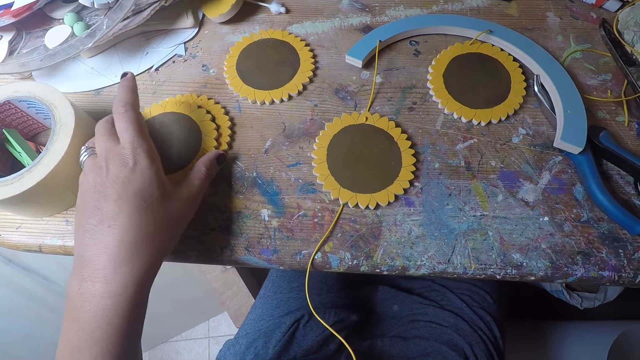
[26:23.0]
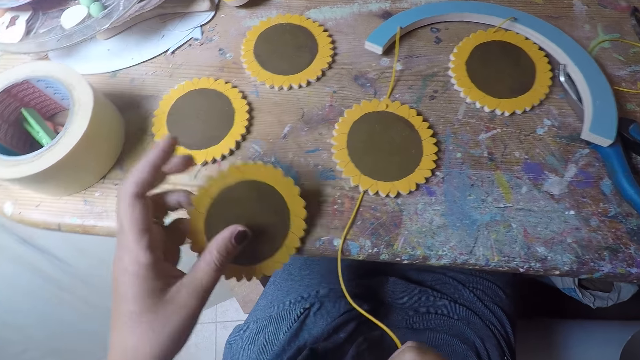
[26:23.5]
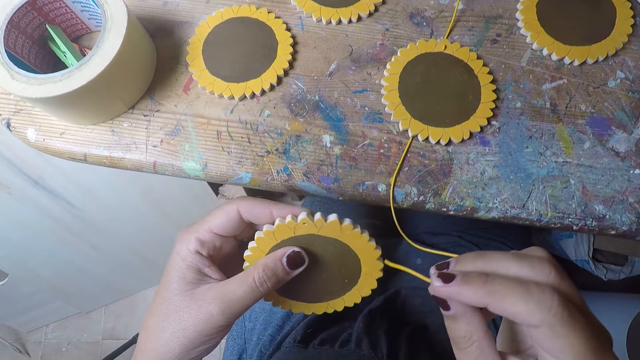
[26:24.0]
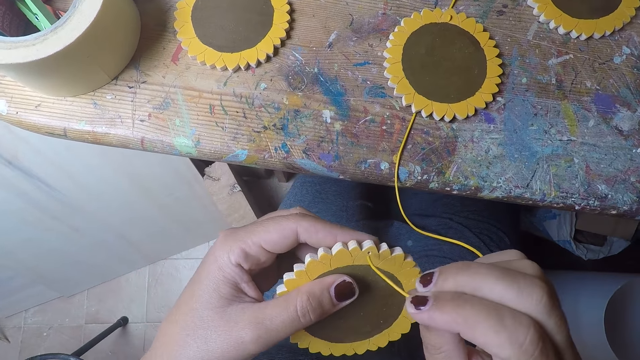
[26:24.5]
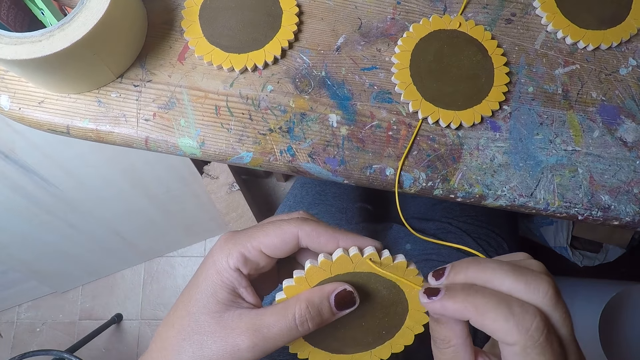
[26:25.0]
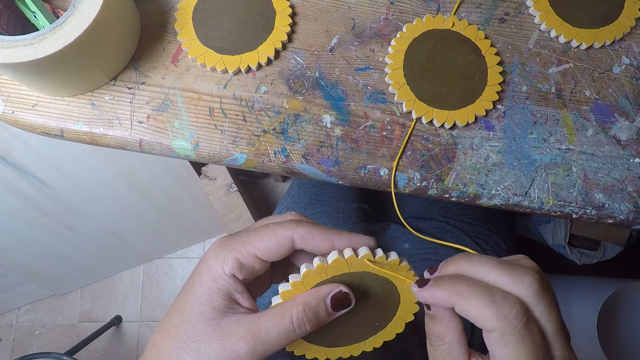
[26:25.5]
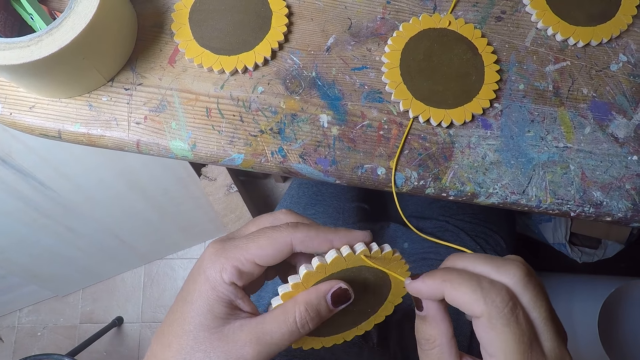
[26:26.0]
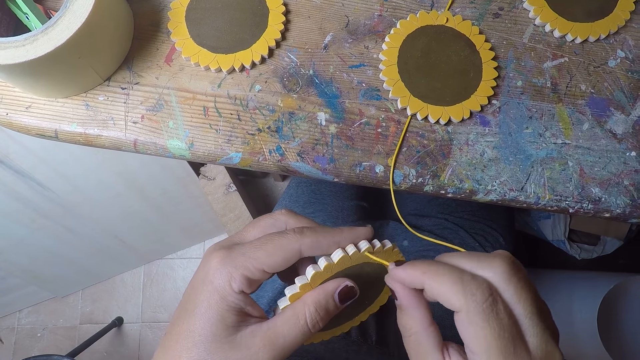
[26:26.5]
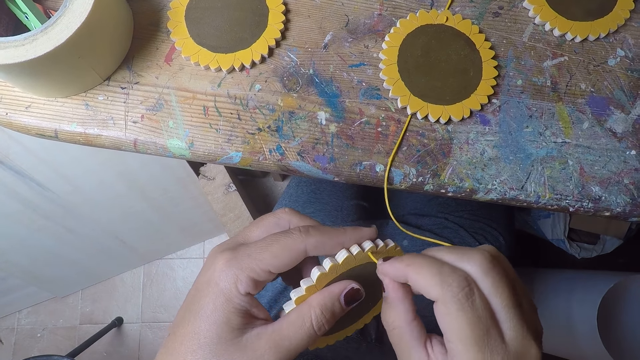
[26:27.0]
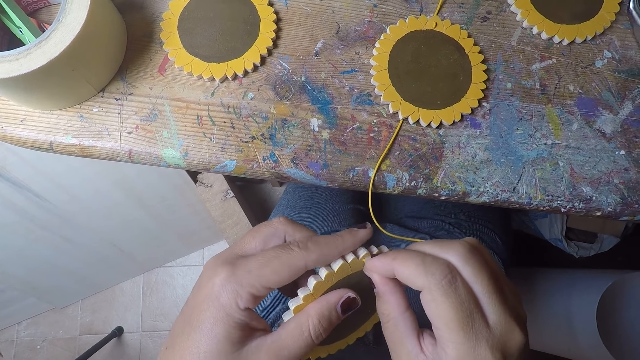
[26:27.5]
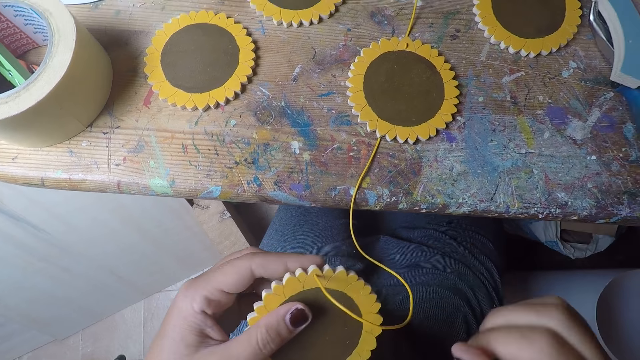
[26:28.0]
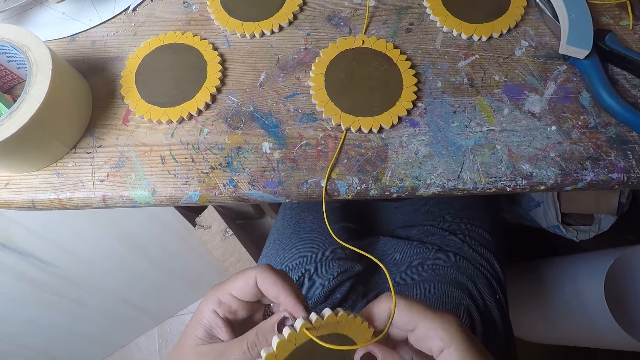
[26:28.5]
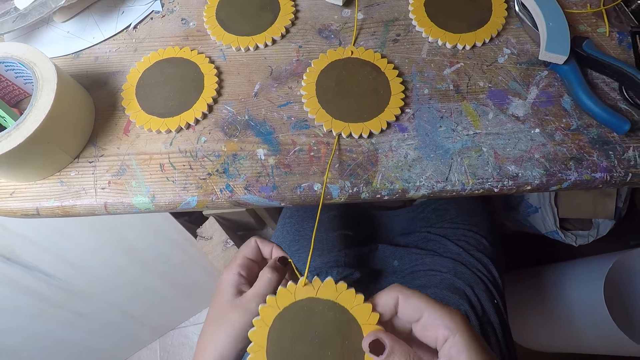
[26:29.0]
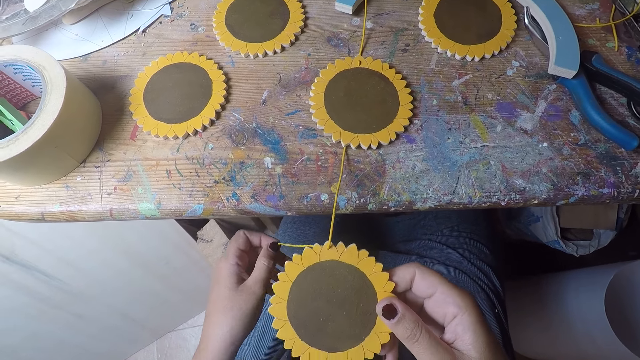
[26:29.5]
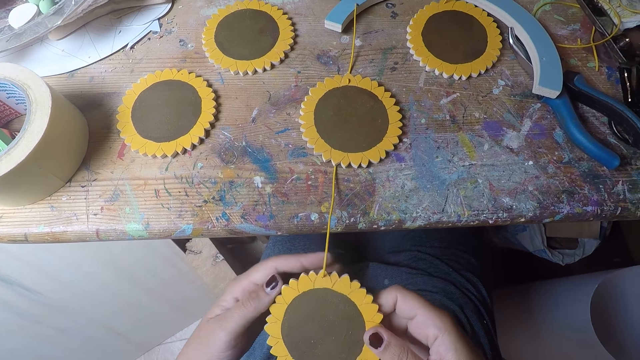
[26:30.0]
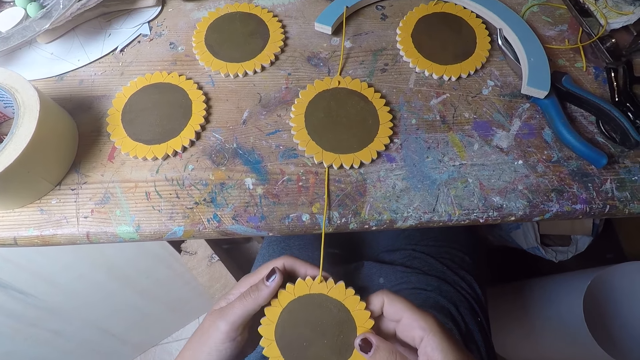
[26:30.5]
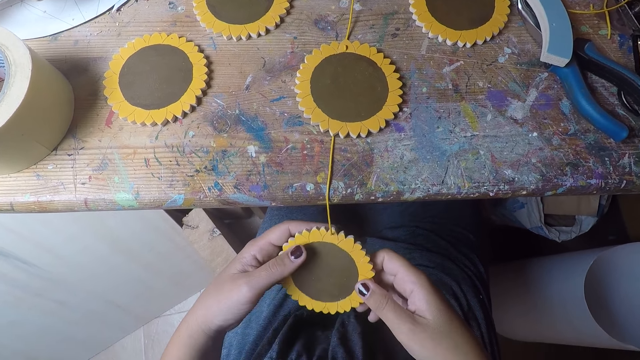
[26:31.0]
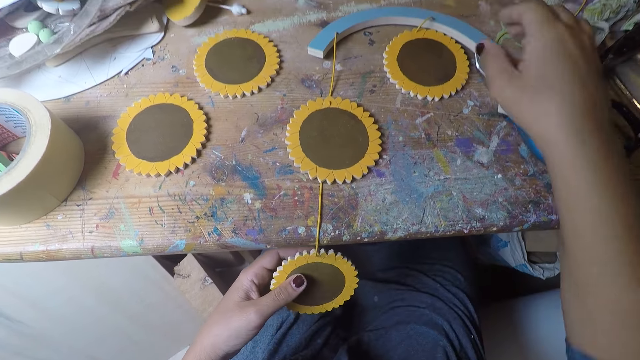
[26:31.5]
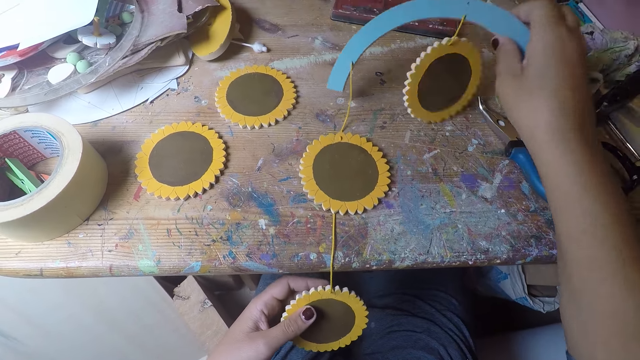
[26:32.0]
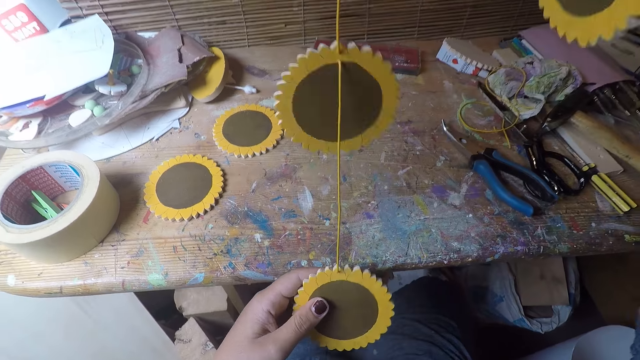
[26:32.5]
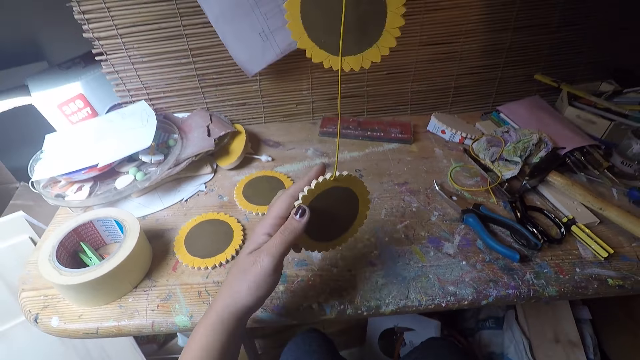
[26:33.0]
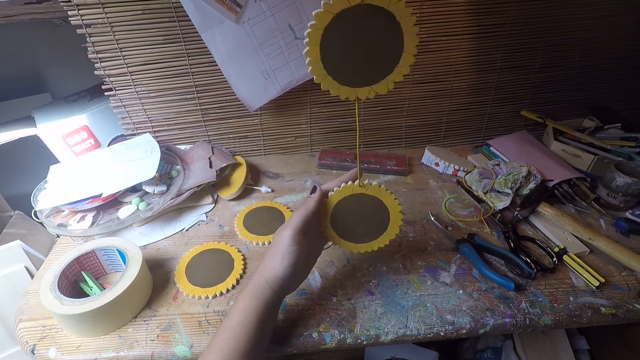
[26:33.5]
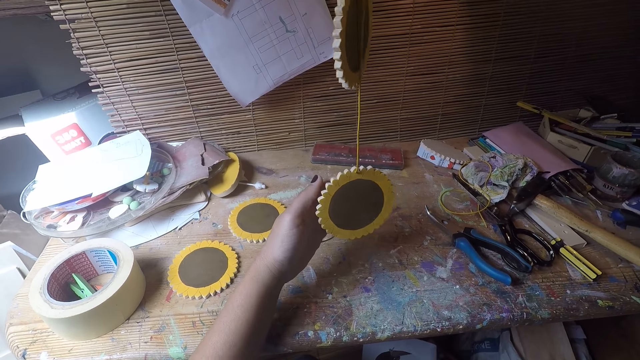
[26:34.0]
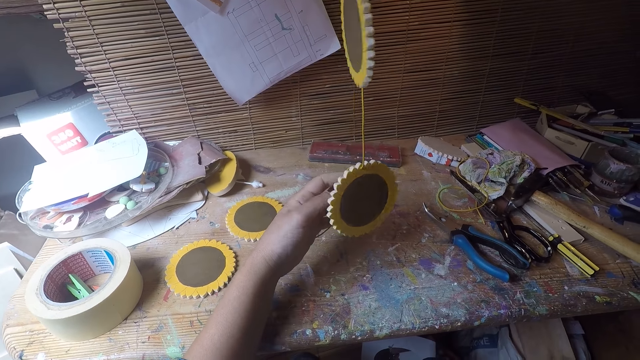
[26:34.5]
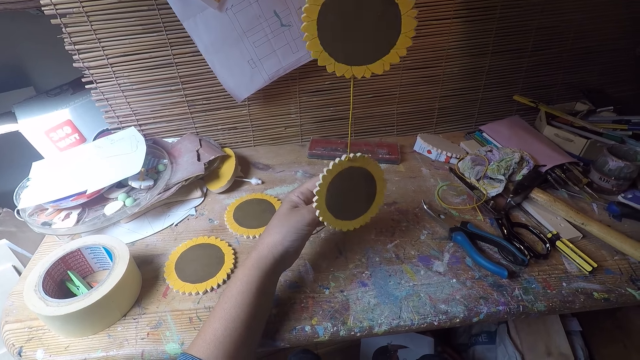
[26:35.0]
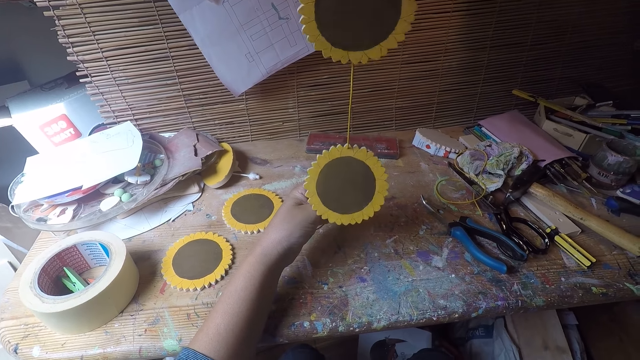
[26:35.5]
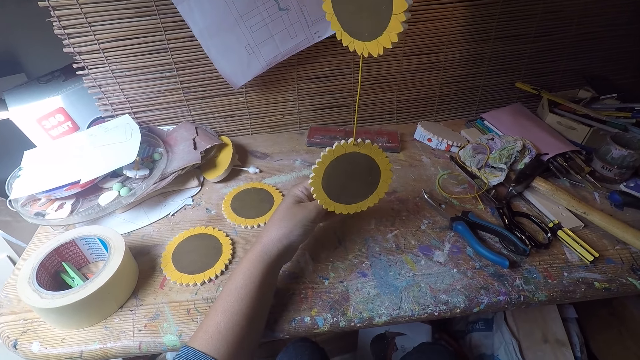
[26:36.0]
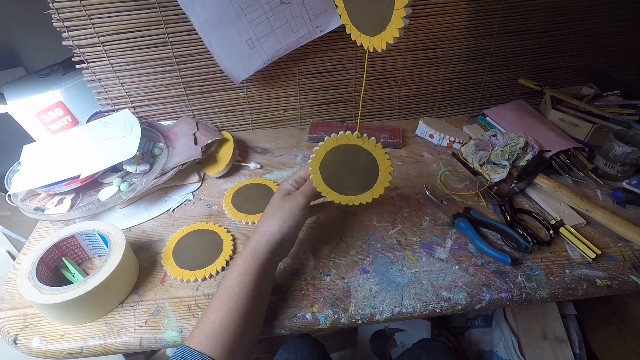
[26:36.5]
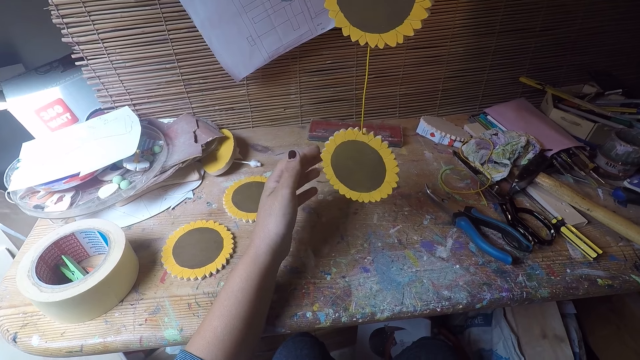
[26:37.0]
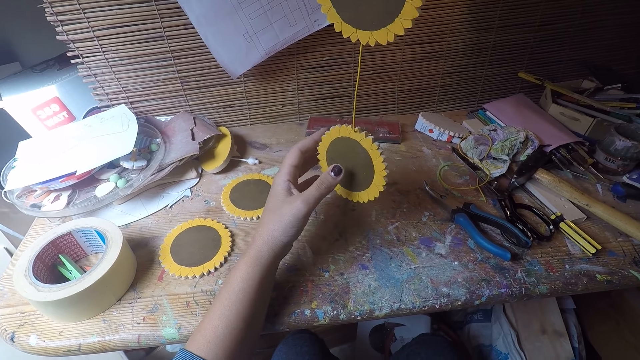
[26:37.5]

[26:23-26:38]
The camera wearer picks up another table coaster with her left hand. She inserts the thread in the table coaster with her right hand. She pulls the thread with her left hand. She picks up the table coaster arc with her right hand. She stares at the woodcraft.

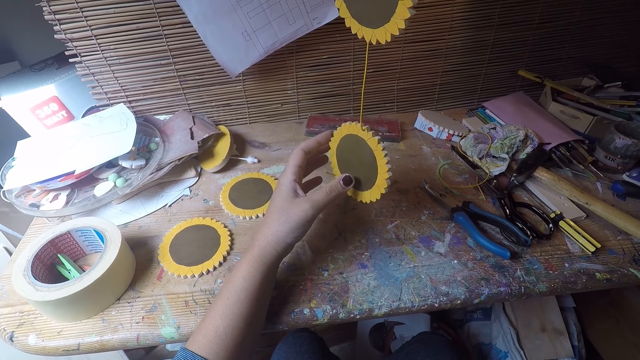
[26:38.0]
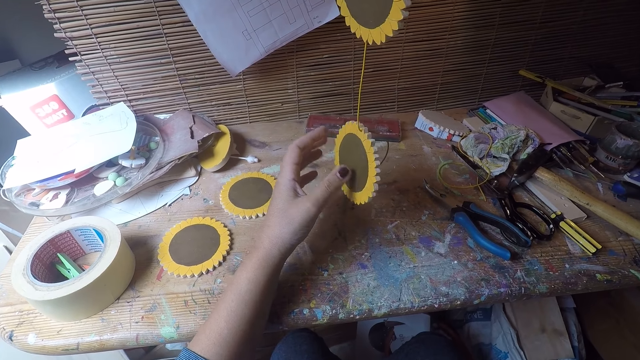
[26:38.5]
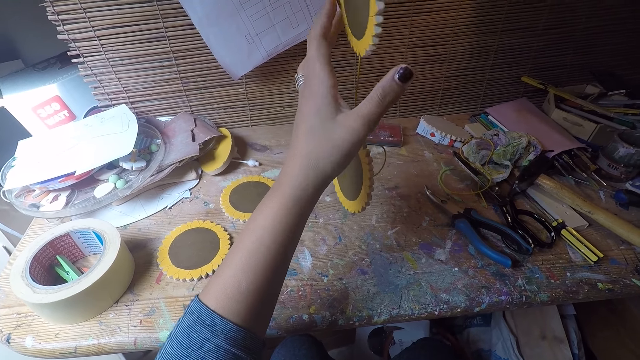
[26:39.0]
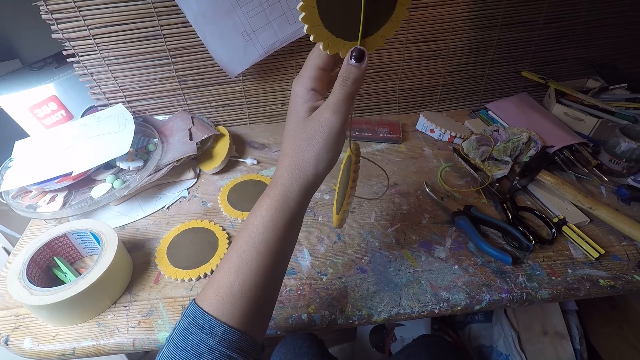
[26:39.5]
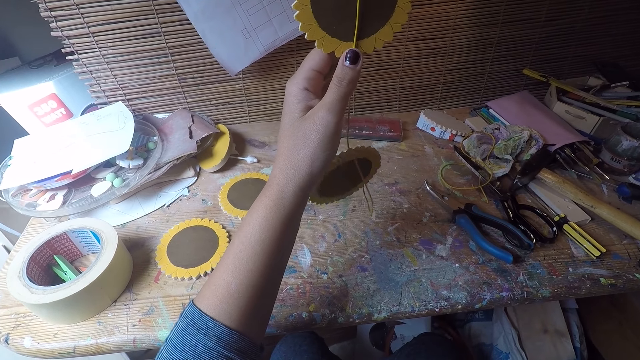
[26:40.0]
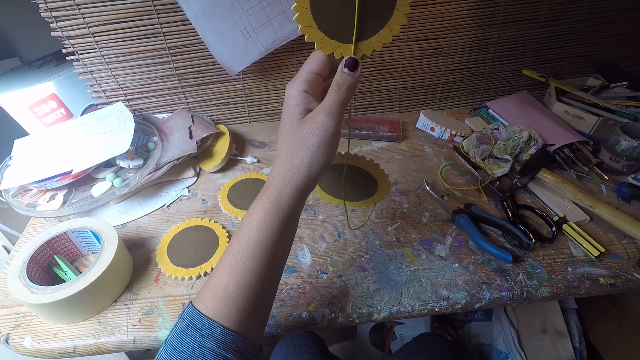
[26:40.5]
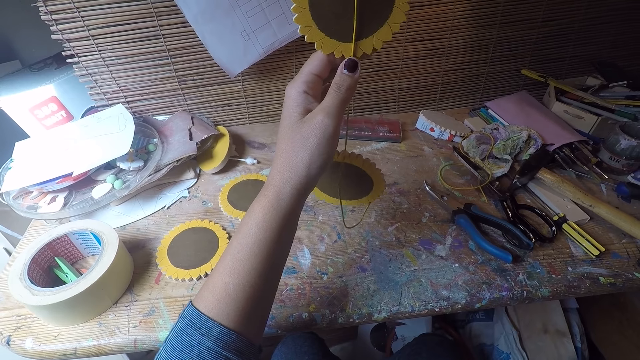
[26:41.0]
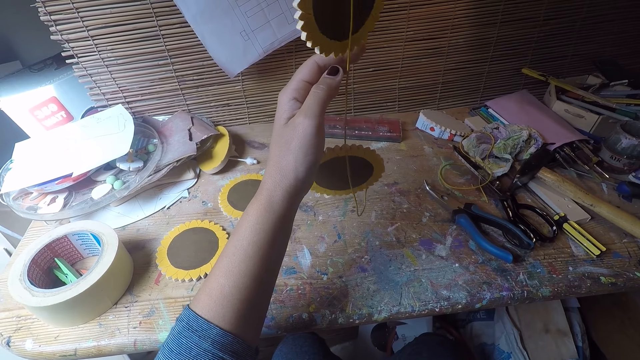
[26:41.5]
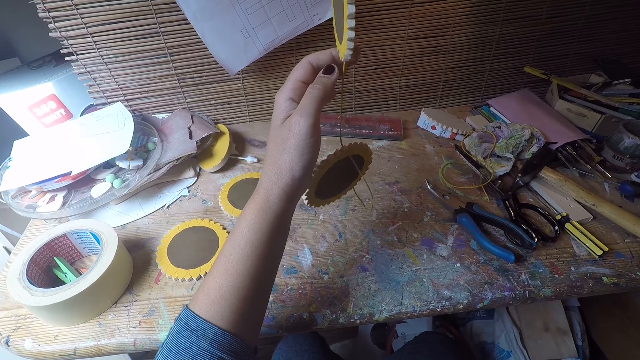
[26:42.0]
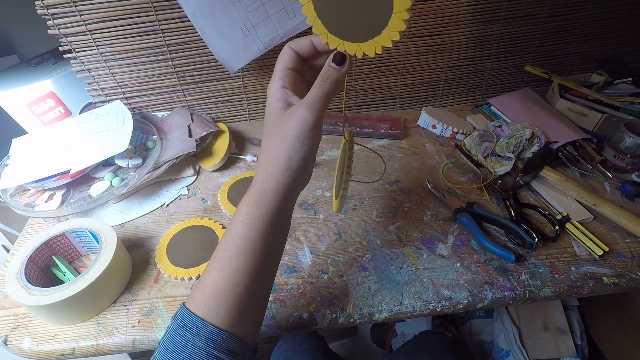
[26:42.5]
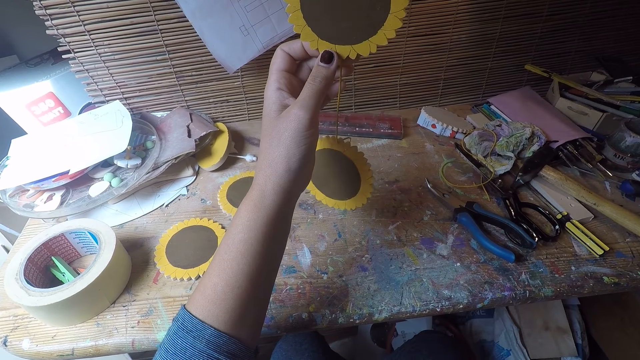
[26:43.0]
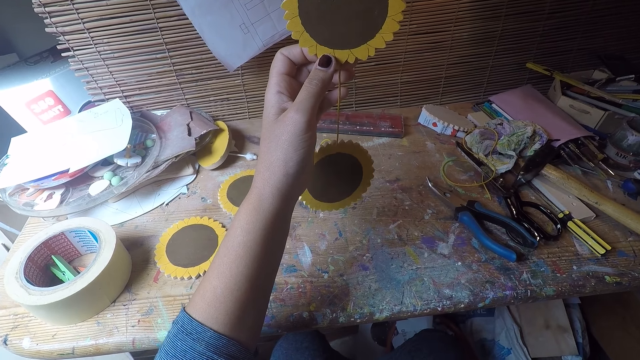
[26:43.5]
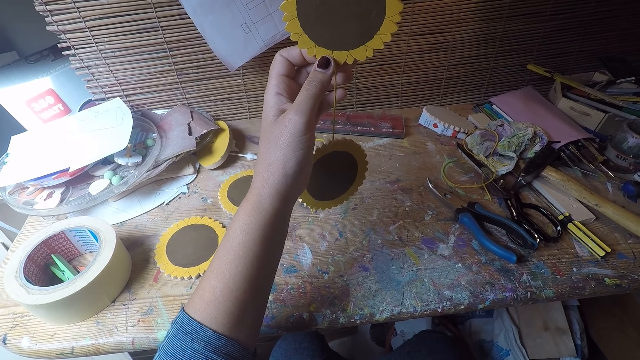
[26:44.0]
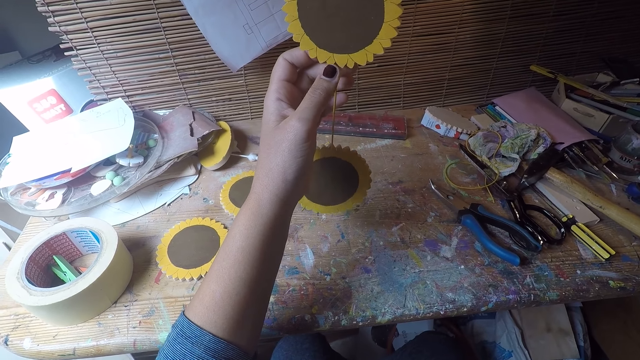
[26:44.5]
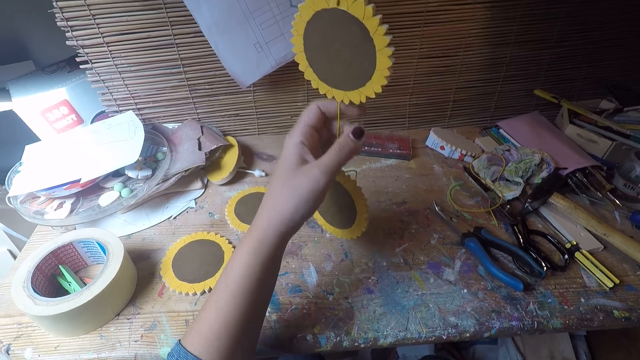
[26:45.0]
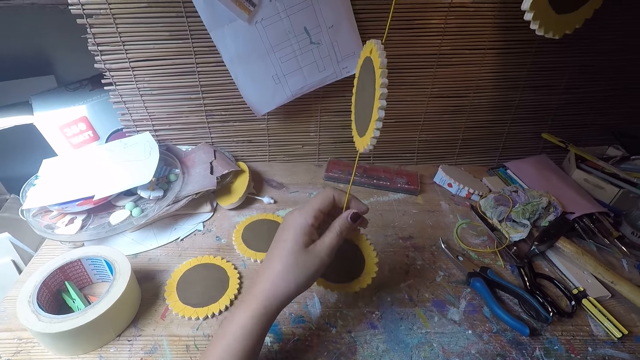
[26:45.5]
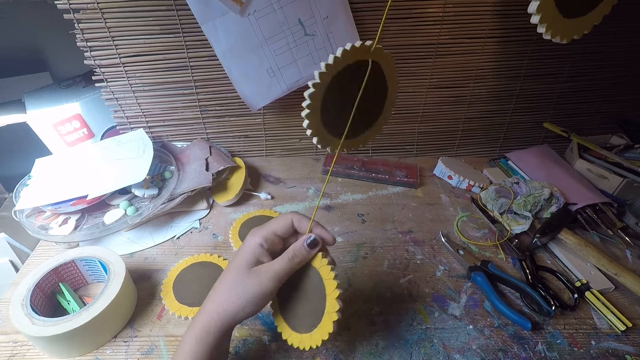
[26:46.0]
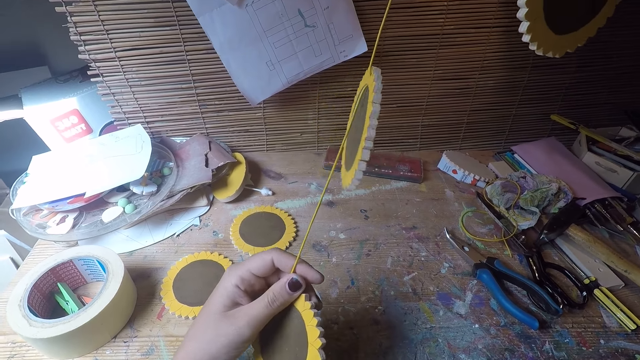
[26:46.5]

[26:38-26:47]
The camera wearer touches the table coaster with her left hand. She turns the woodcrafts around and stares at the woodcrafts.
